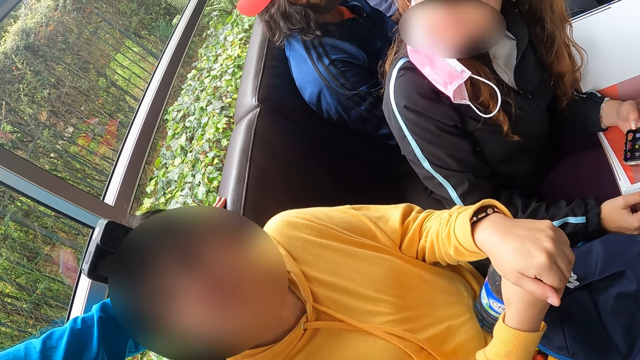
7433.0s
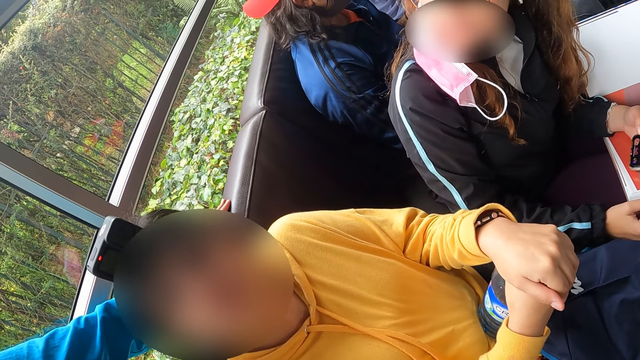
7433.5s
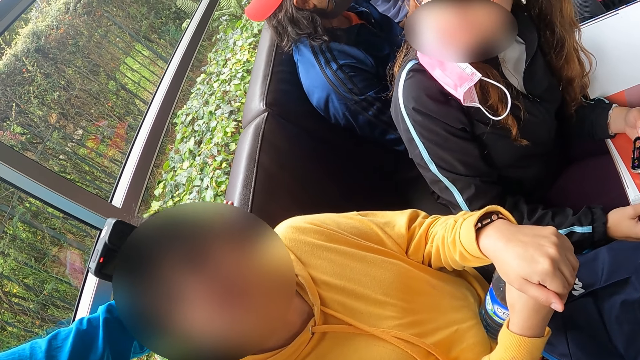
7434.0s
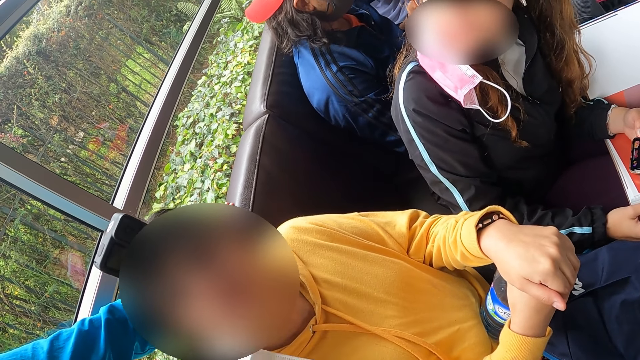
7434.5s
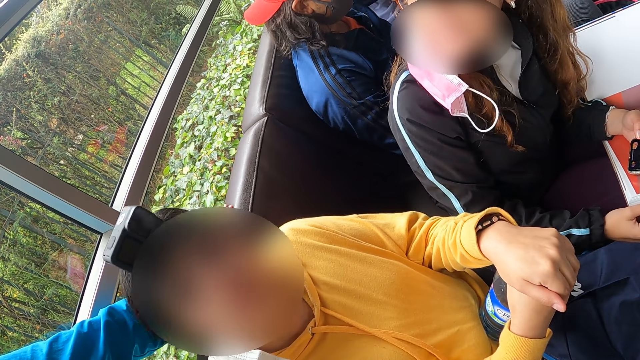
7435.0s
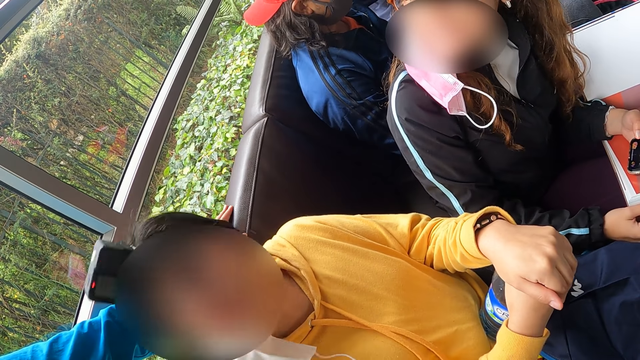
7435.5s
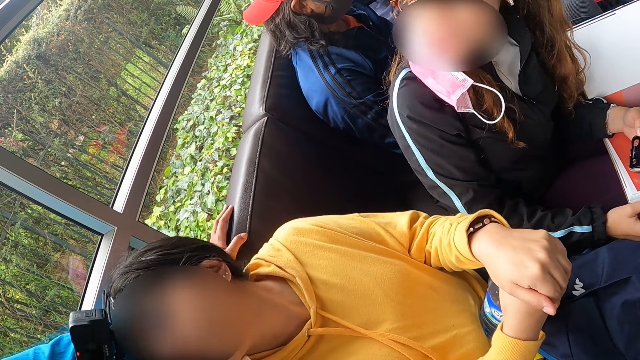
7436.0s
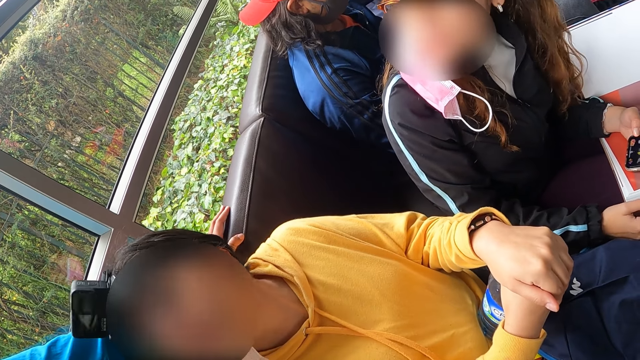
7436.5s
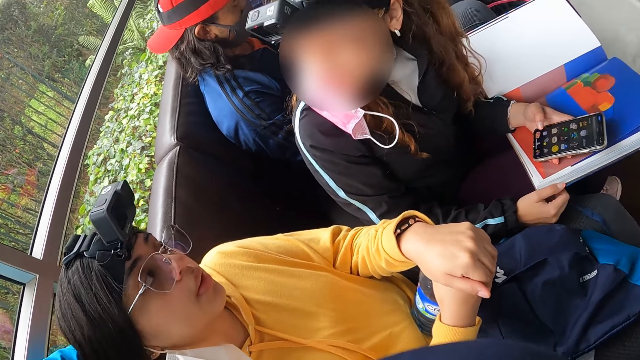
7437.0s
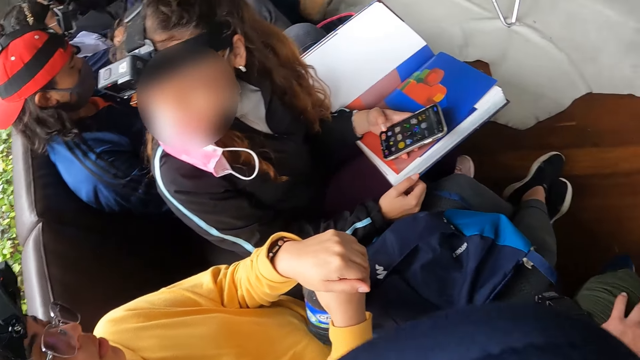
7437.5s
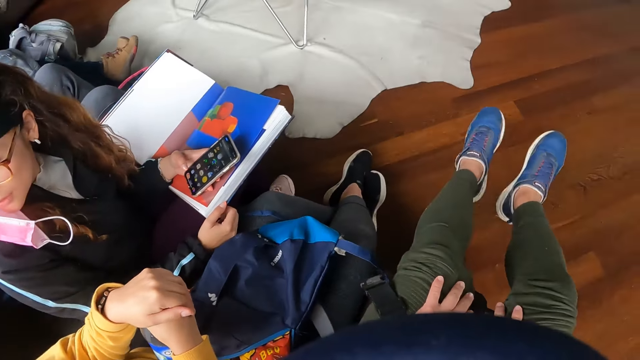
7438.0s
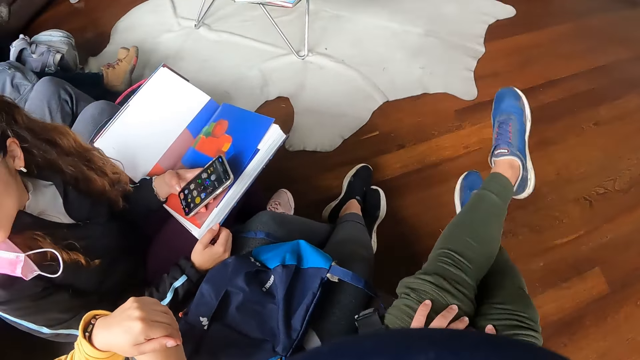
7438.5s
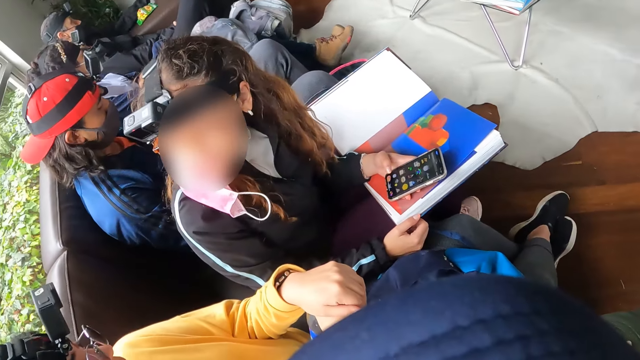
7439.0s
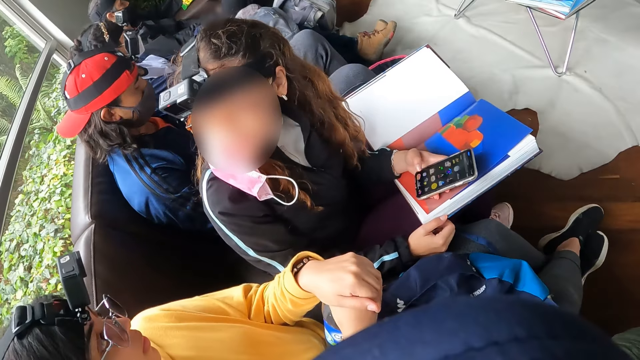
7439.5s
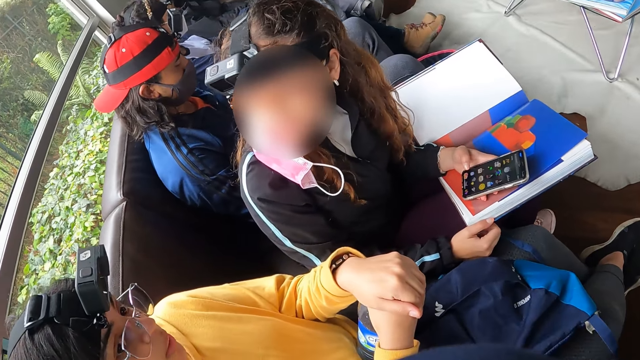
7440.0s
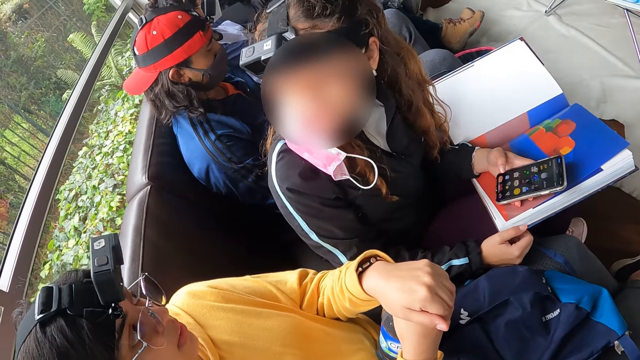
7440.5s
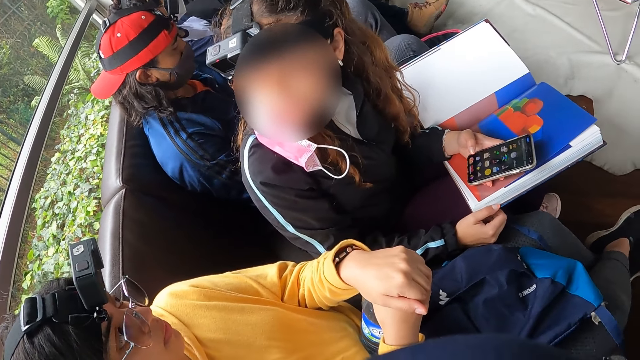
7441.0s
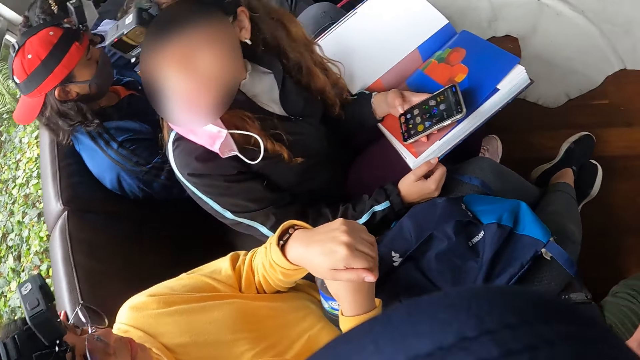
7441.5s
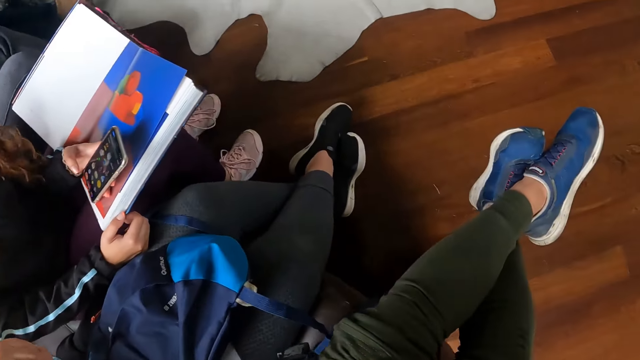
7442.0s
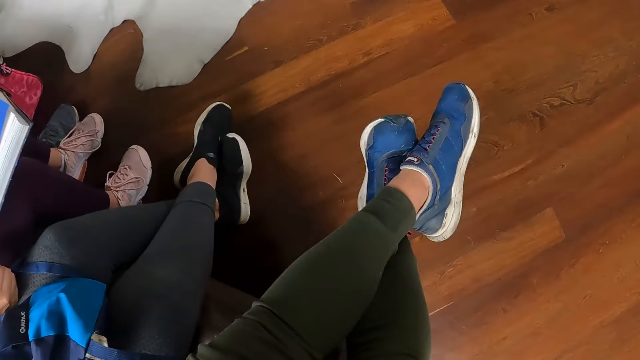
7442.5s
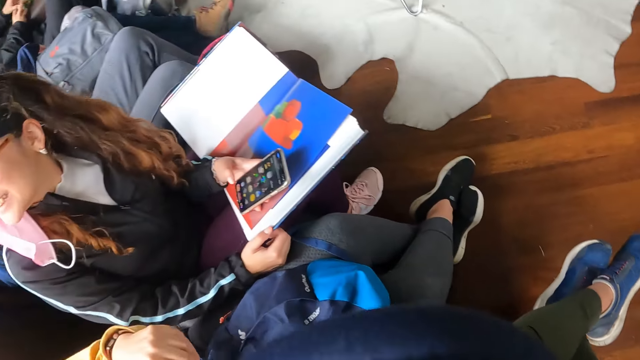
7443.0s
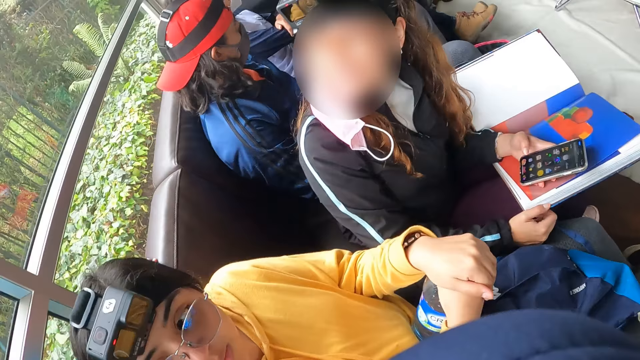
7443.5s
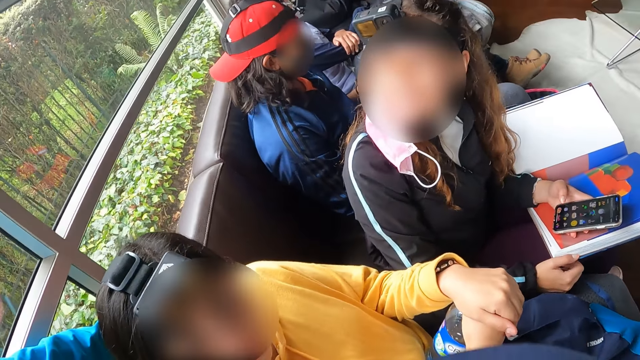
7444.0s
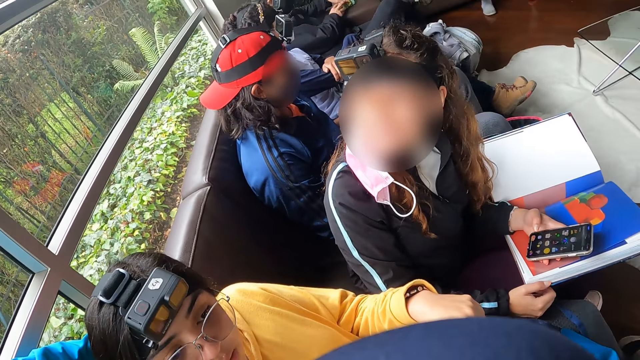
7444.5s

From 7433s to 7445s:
A woman interacts with another woman and a third woman.

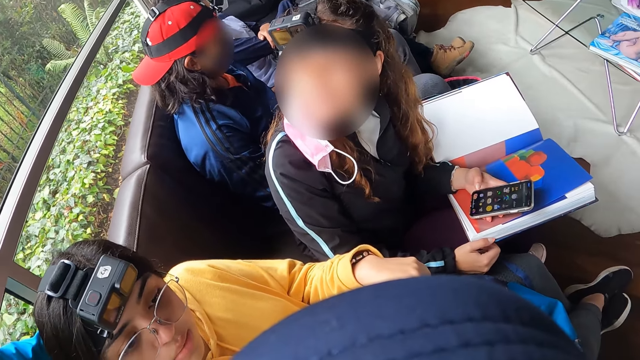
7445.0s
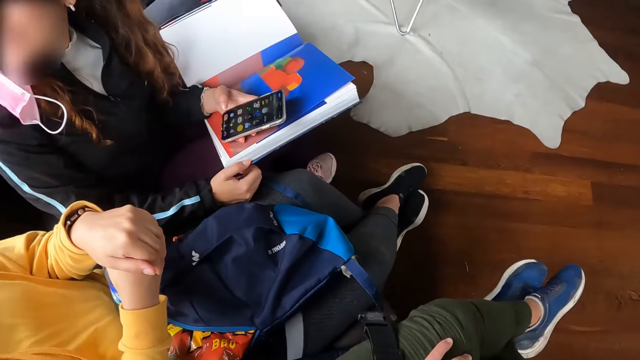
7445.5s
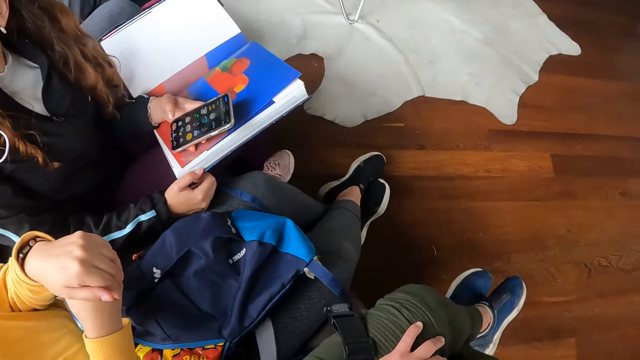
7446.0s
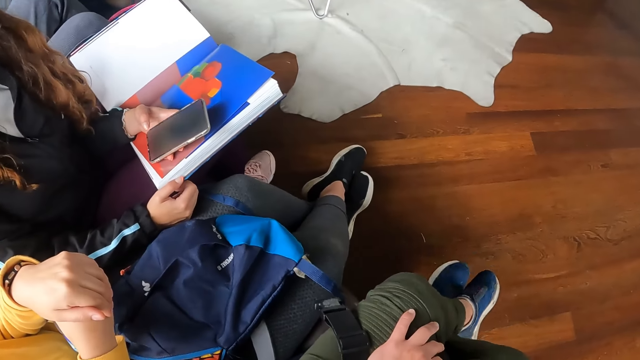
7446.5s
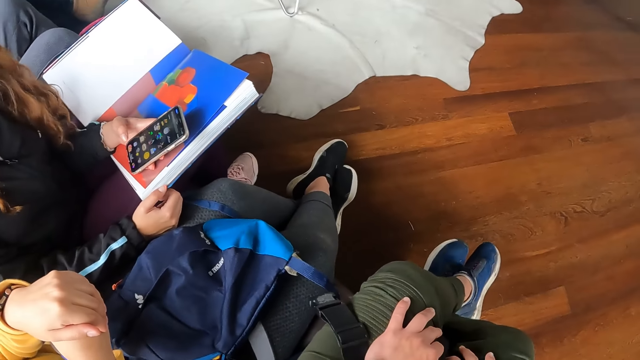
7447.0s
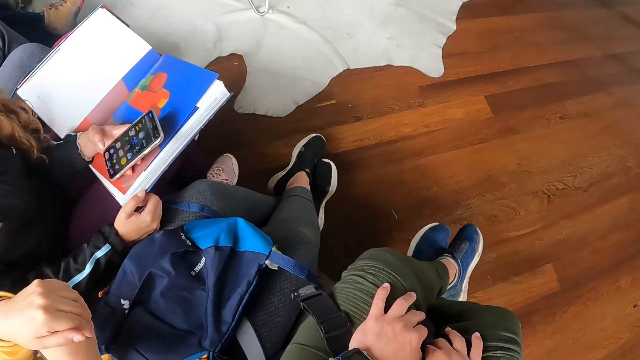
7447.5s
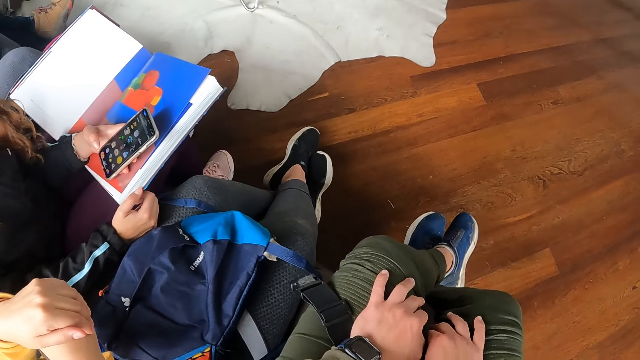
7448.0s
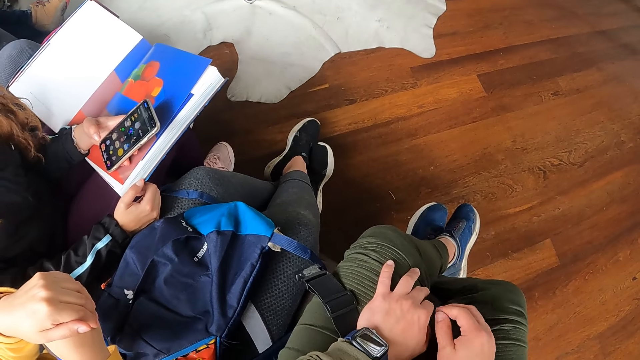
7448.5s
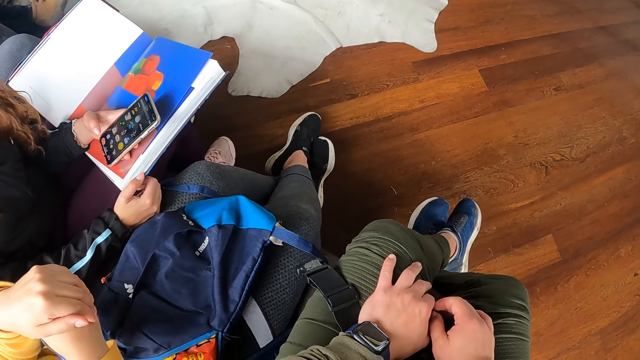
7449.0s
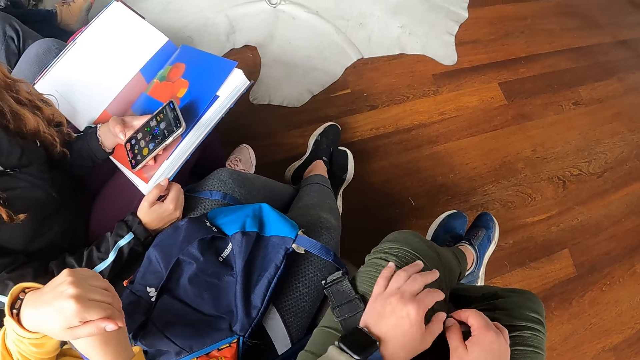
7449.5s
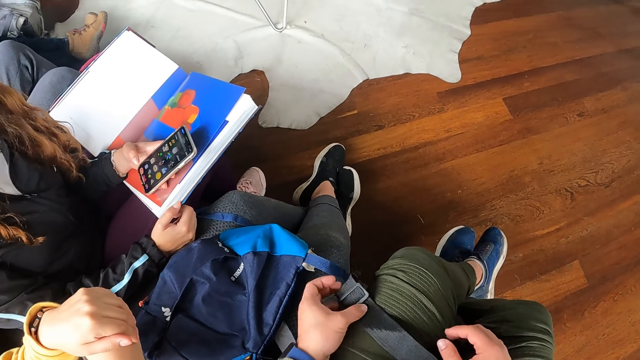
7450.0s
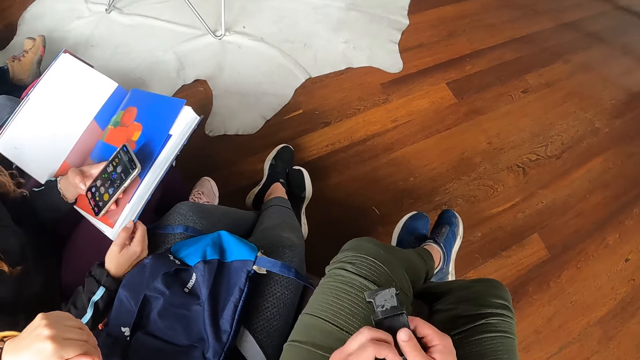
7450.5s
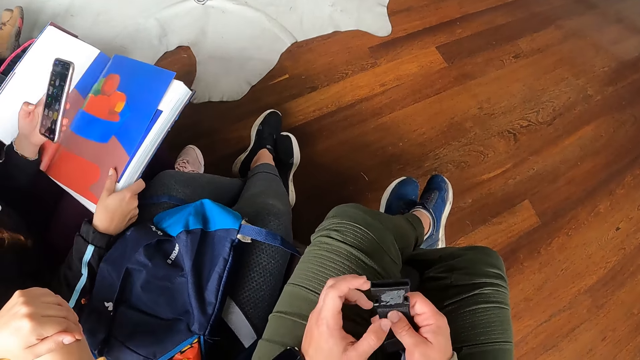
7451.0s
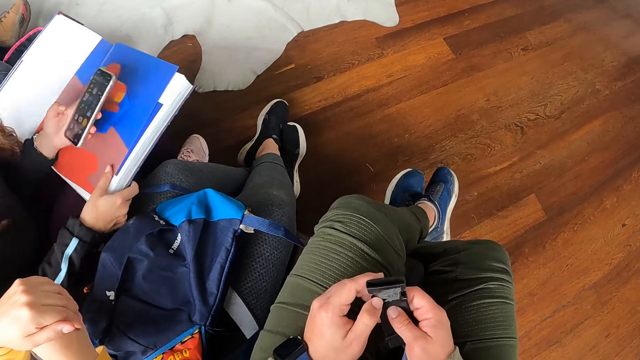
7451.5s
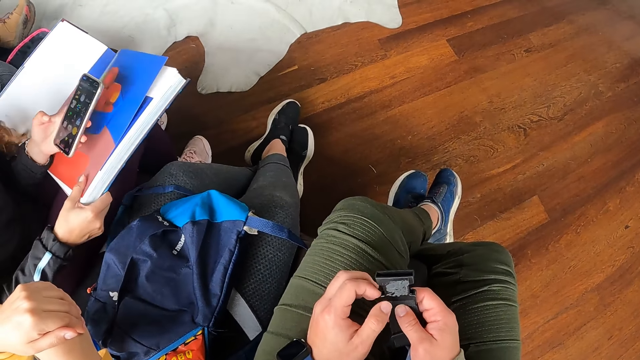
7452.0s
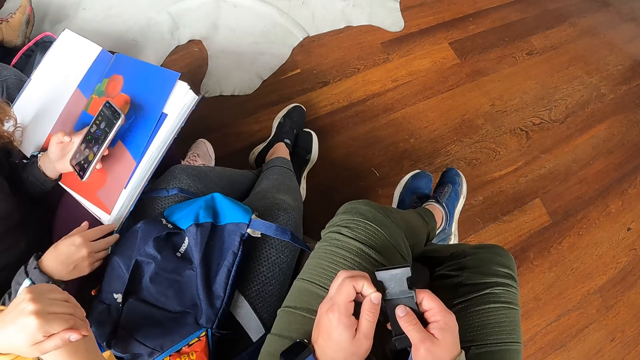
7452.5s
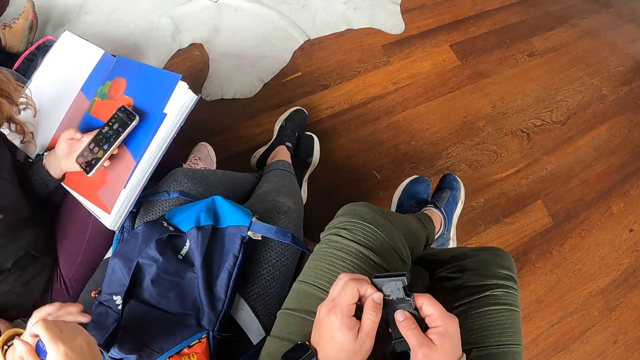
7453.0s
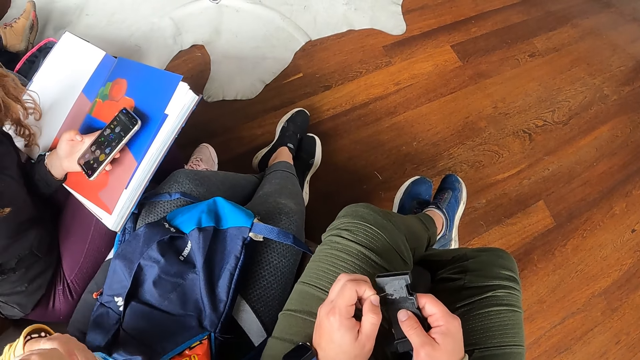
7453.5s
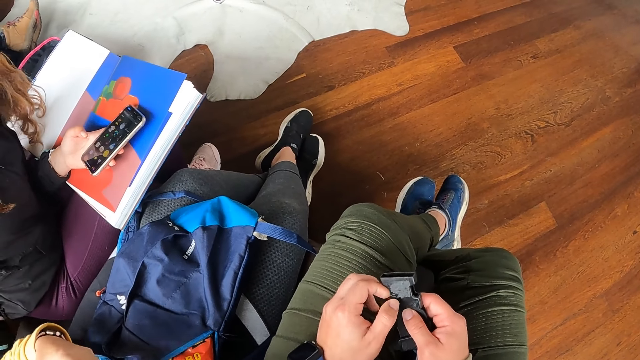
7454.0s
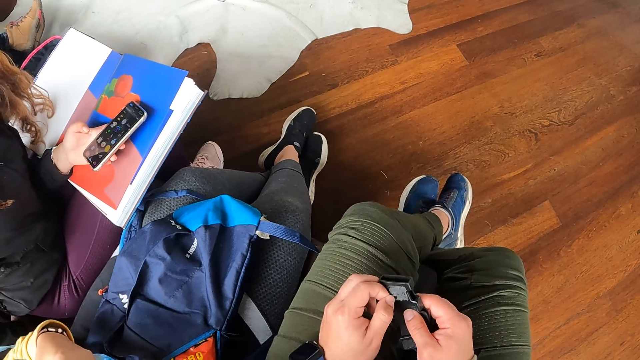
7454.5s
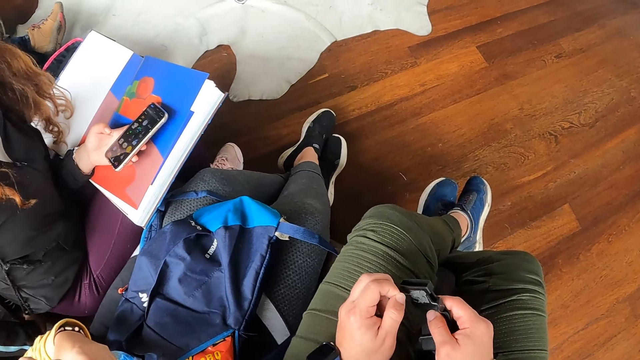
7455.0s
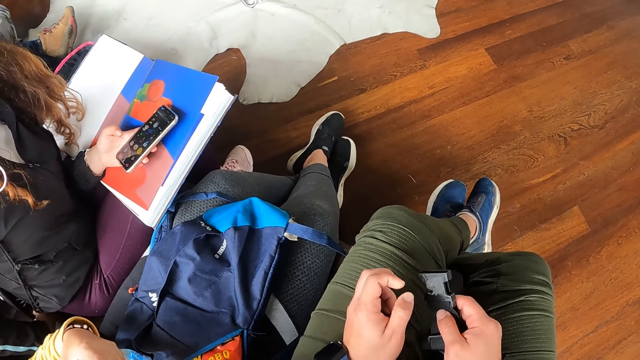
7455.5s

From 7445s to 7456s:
The camera wearer picks up a strap of a black bag from her left leg with her left hand. The woman opens the bottle of water with both hands. The camera wearer cleans dirt off the strap of the black bag with both hands.
